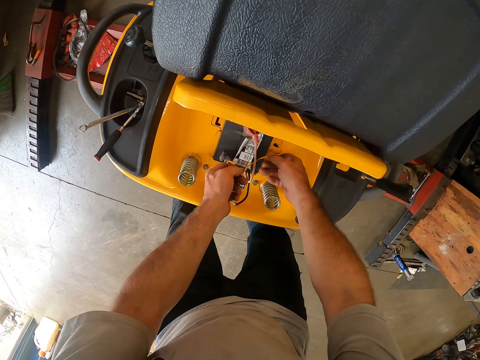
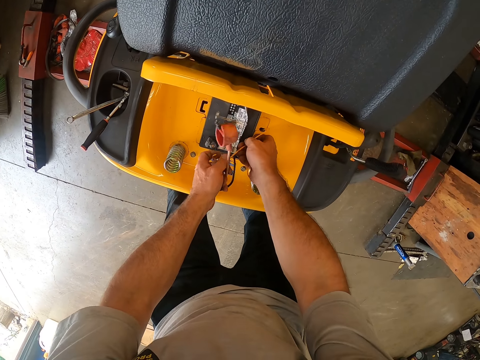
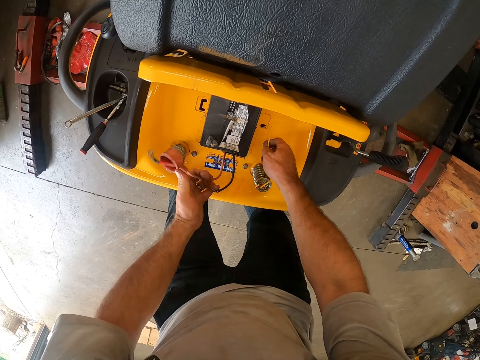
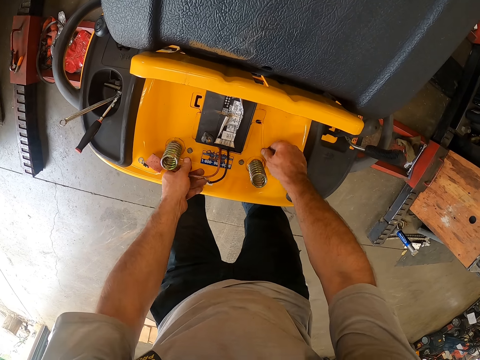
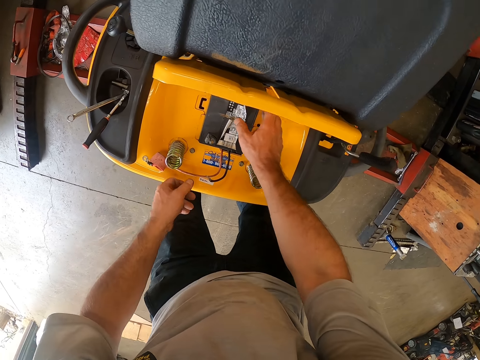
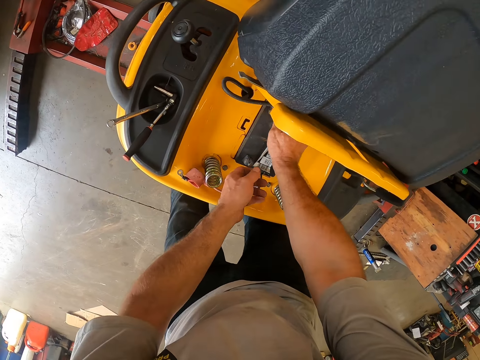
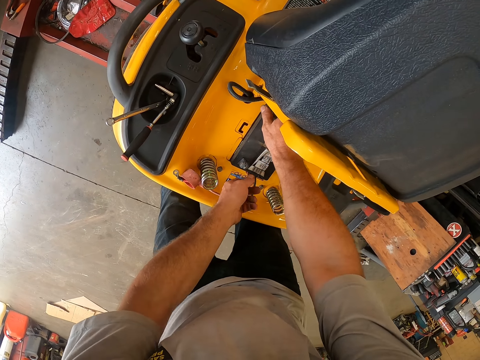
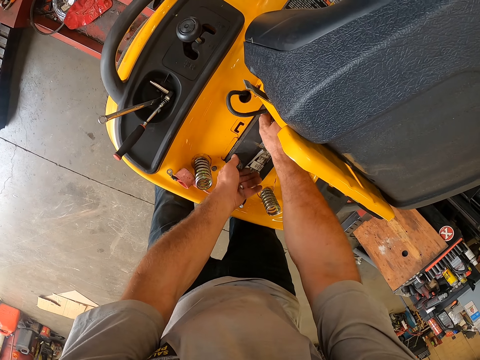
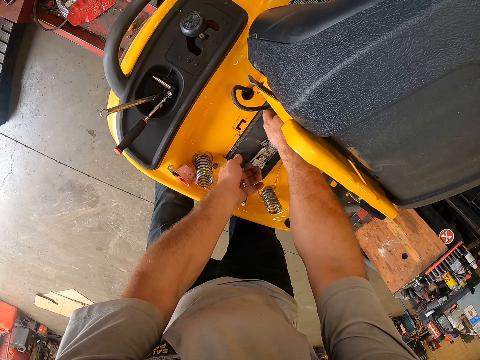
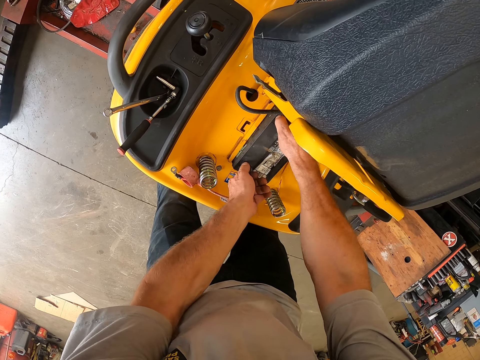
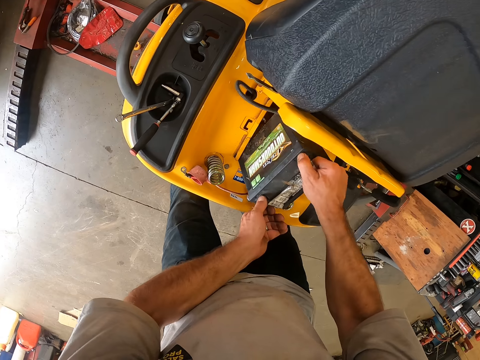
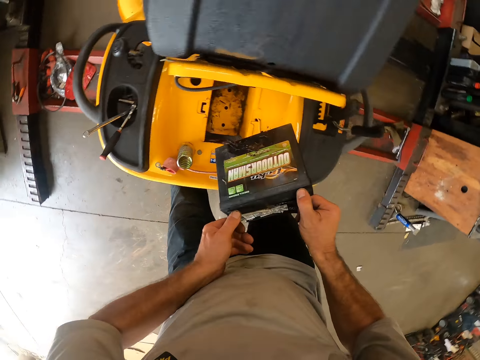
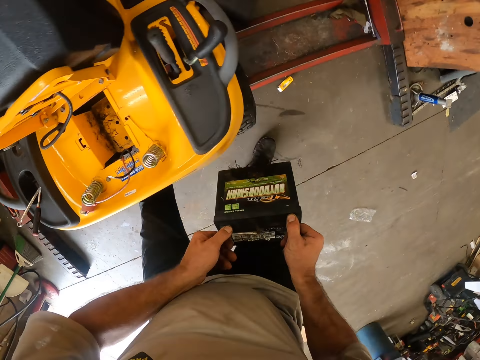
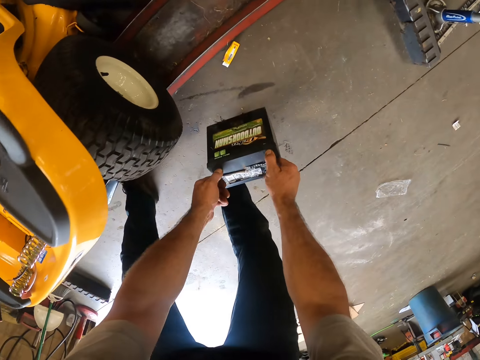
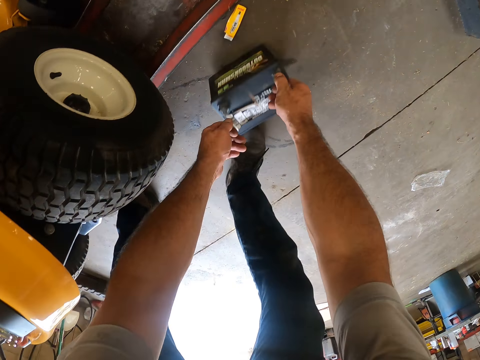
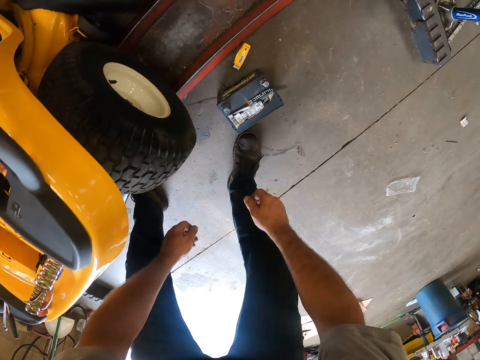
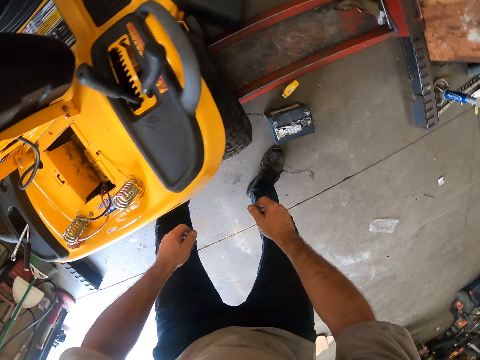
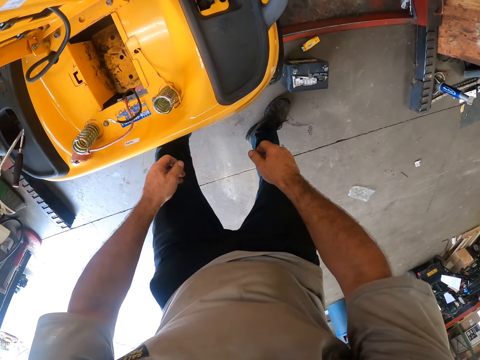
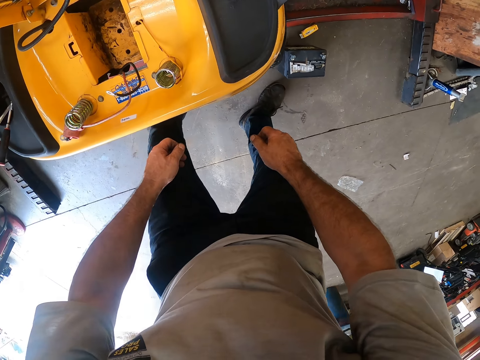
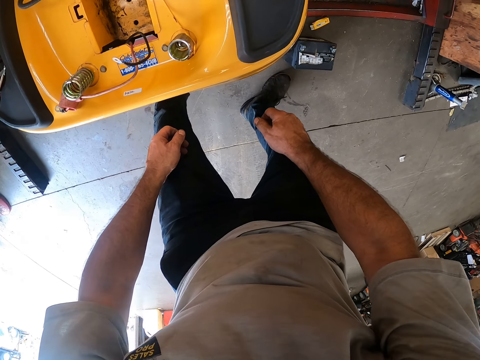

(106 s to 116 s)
The camera wearer holds another wire with his left hand. He places the wires on the lawn mower. He removes the battery from the lawn mower. He lifts up the battery with his hands. He drops the battery on the floor. He places the battery on the floor. He stares at the lawn mower.

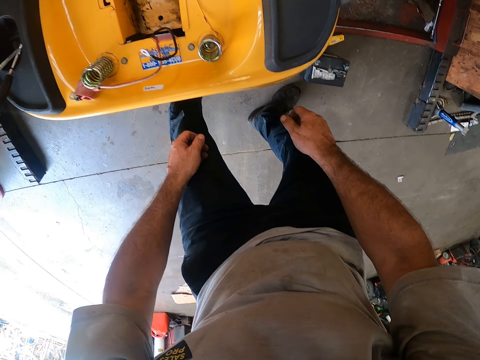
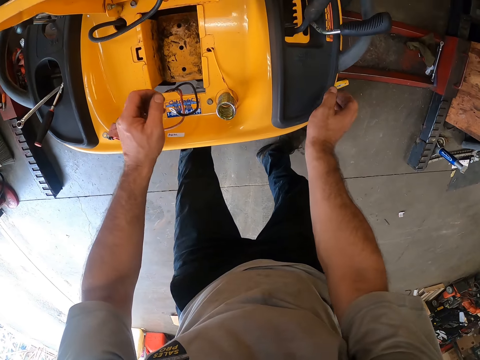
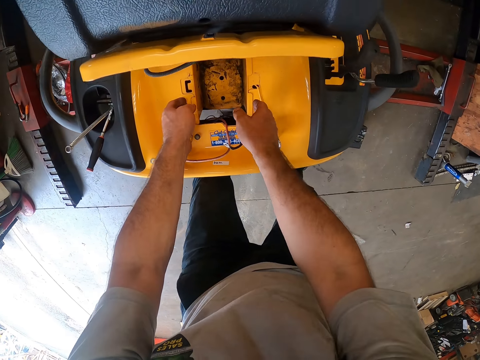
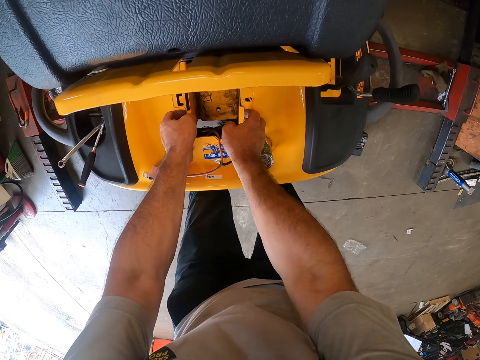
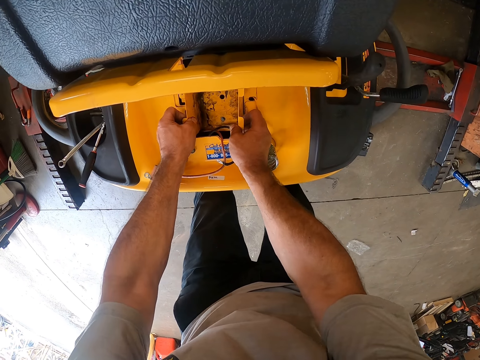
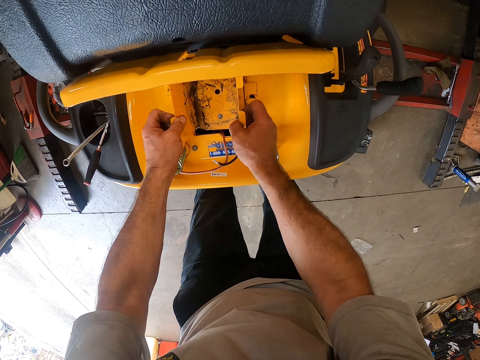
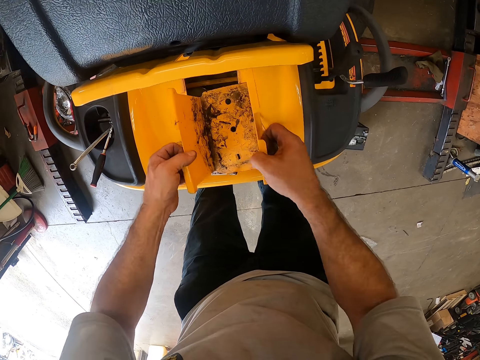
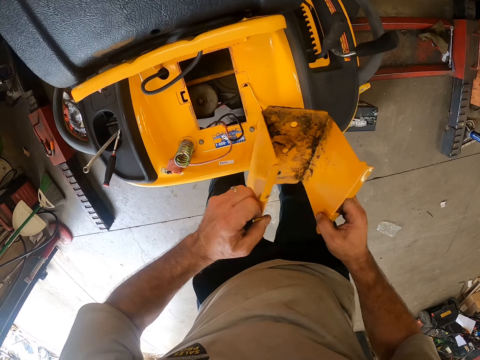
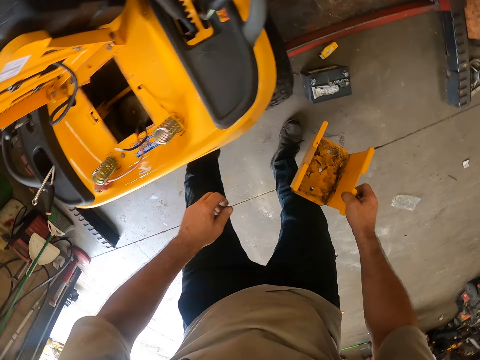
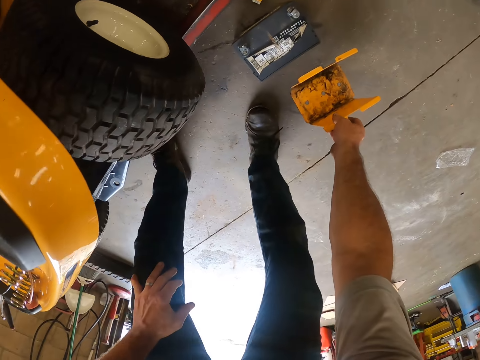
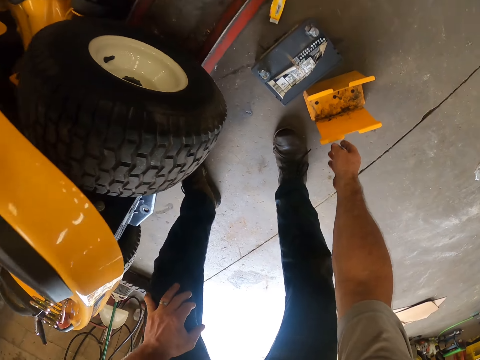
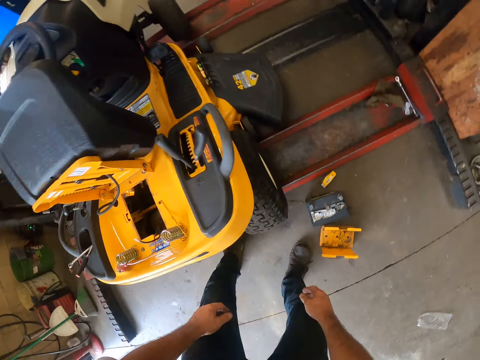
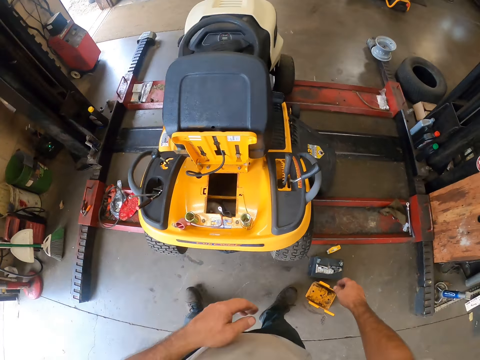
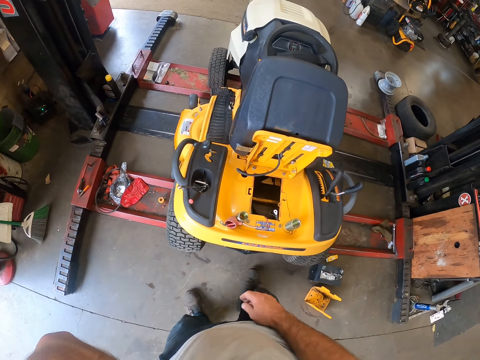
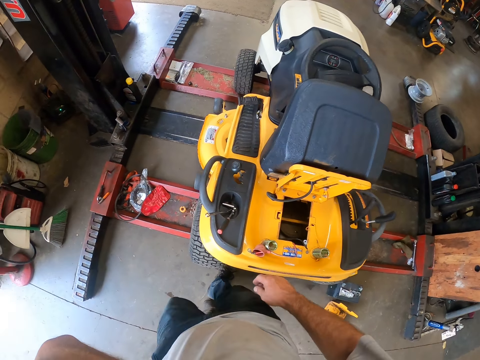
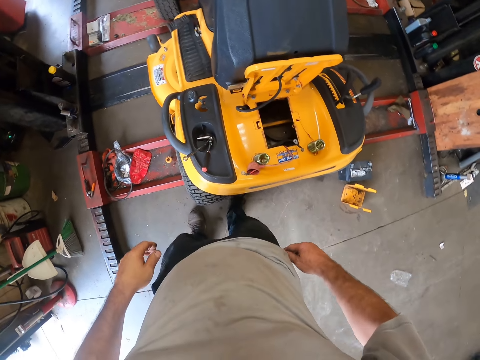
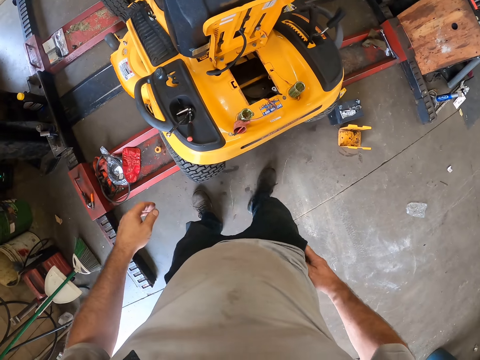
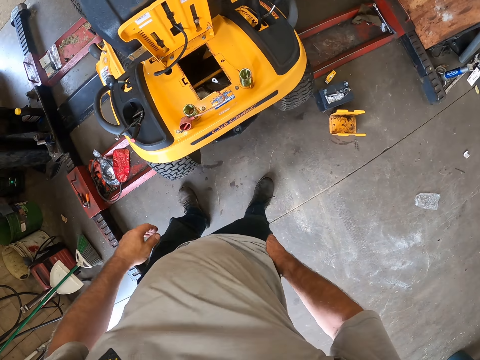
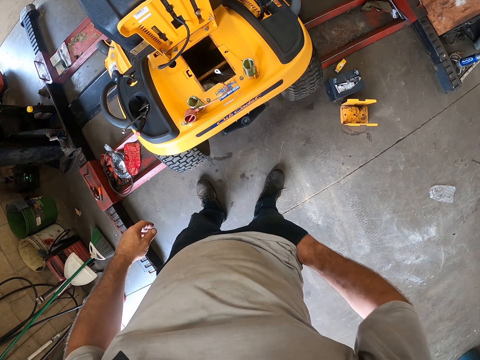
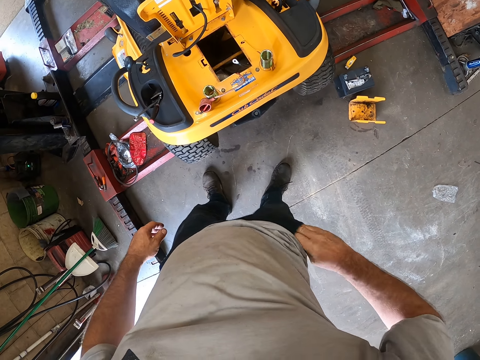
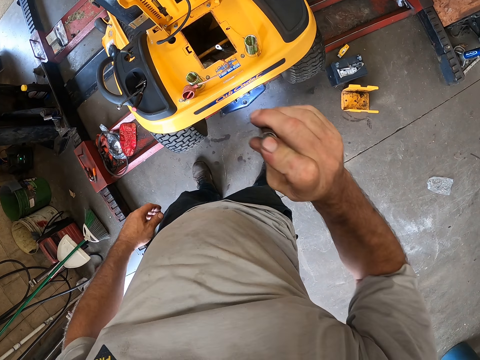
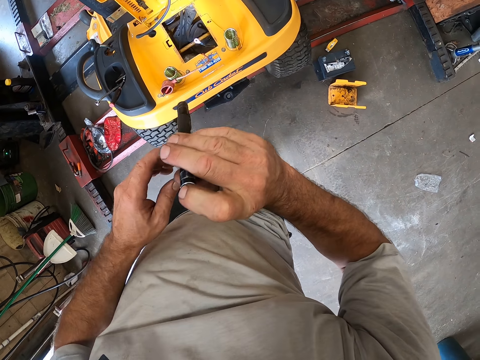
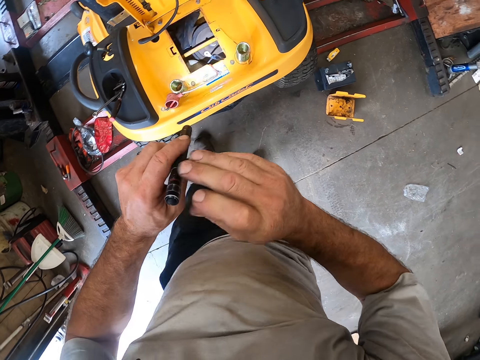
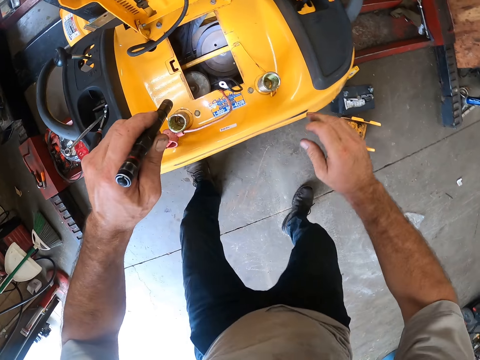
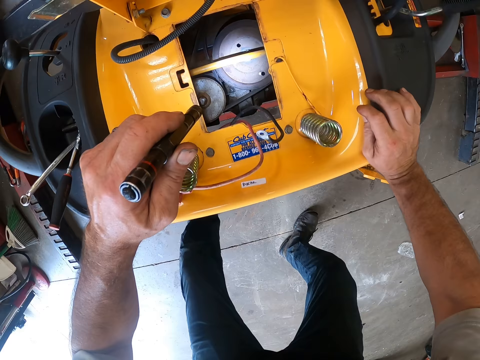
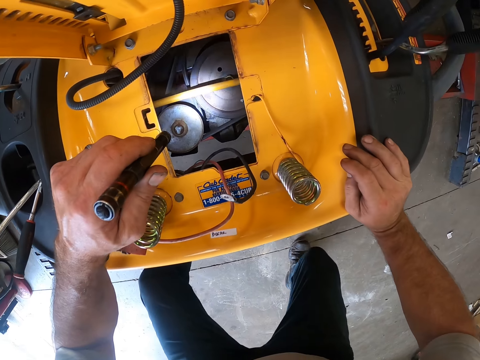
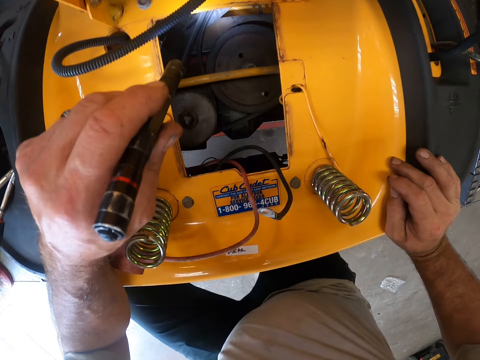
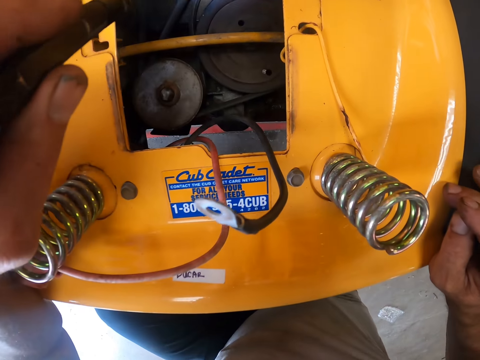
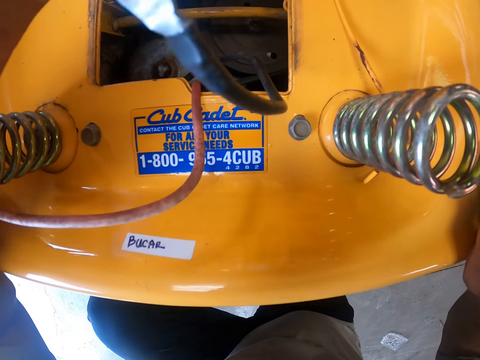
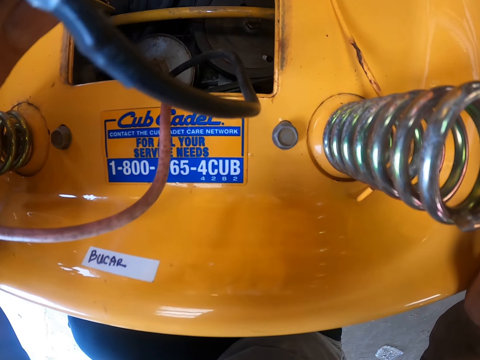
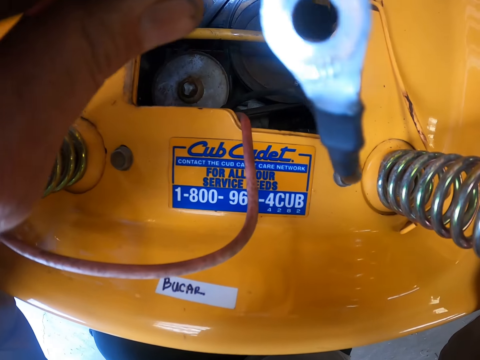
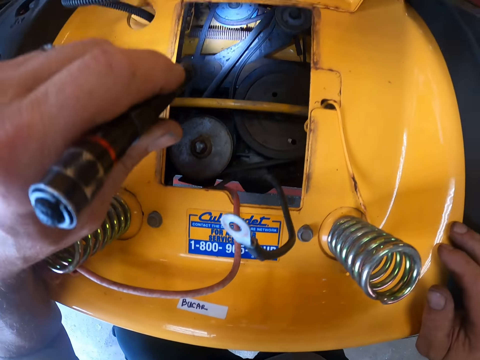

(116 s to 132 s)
The camera wearer lifts up the lawnmower battery stand with his hands. He removes the case from the lawn mower. He lets go of the case. He drops the lawnmower battery stand on the floor. He places the case on the floor. He walks to the other side of the lawn mower, stares at the lawn mower, and places his hand in his pocket. He removes a touch light or flashlight from his trousers pocket with his right hand. He removes his hand from his pocket. He reflects the flashlight on the lawn mower. He places the flashlight on his left hand. He flashes light on a lawnmower engine with the touch light. He places his hand on the lawn mower. He reflects the flashlight on the lawn mower. He bends his knees. He reflects the flashlight on the lawn mower.
